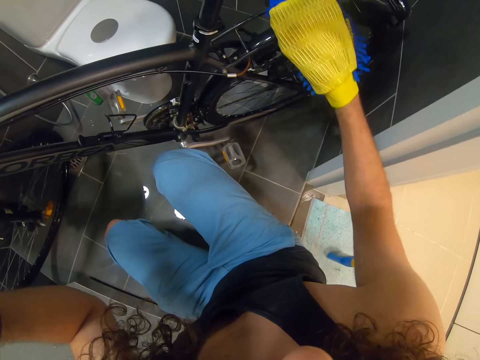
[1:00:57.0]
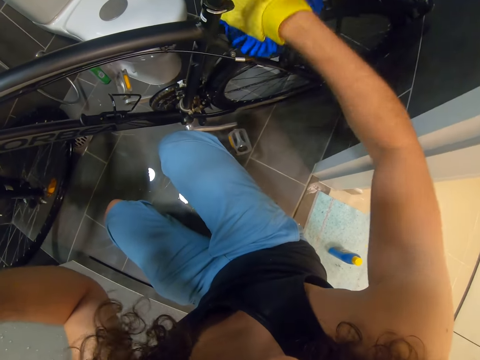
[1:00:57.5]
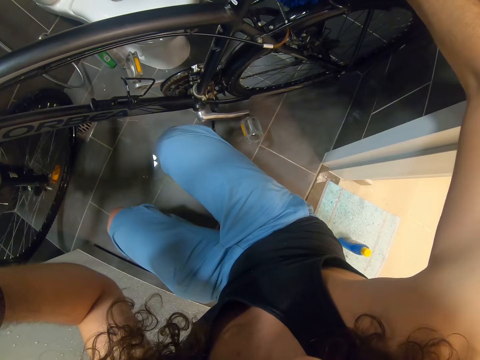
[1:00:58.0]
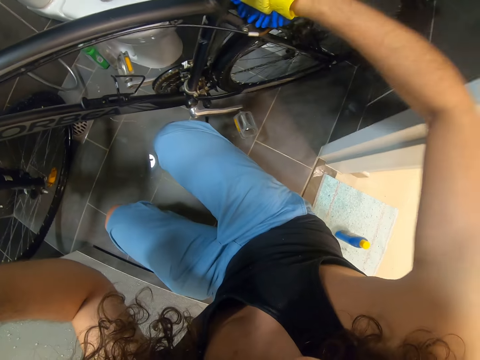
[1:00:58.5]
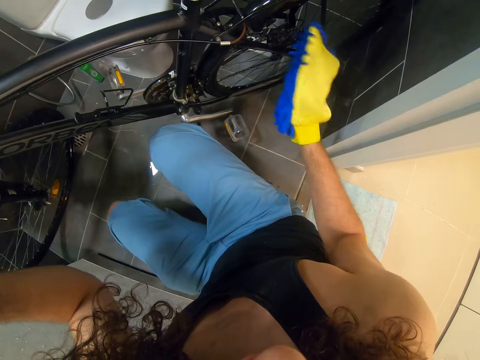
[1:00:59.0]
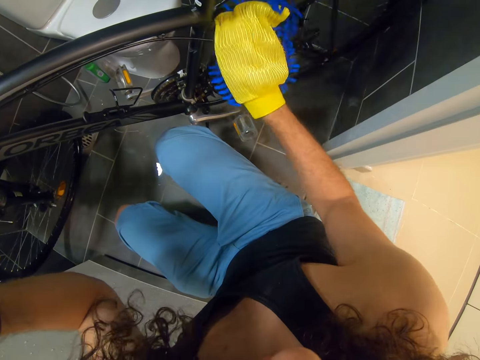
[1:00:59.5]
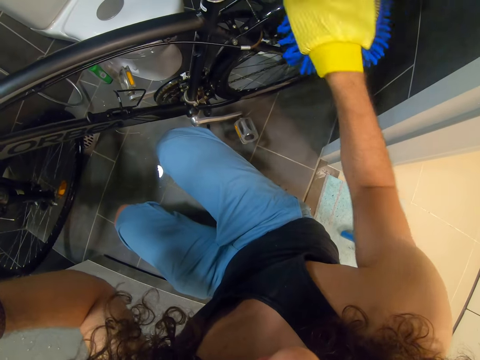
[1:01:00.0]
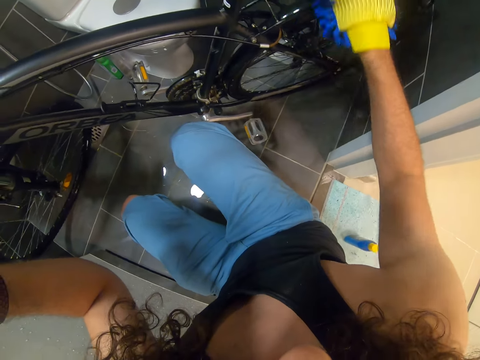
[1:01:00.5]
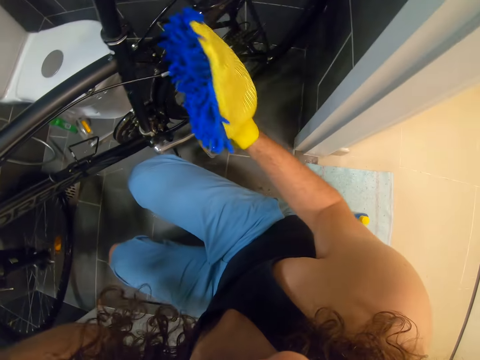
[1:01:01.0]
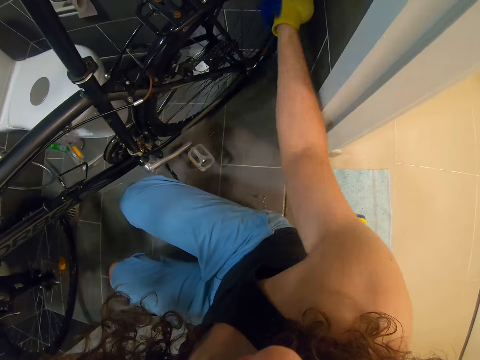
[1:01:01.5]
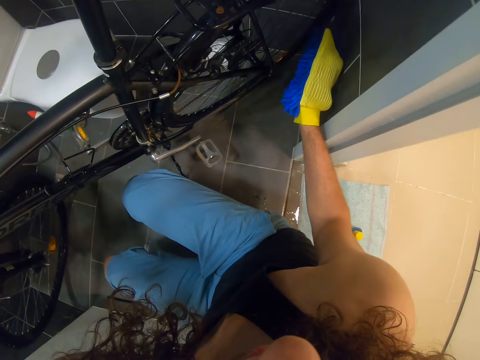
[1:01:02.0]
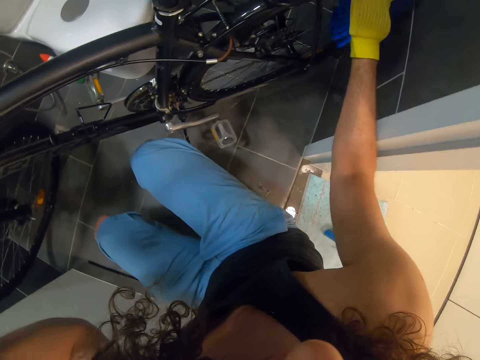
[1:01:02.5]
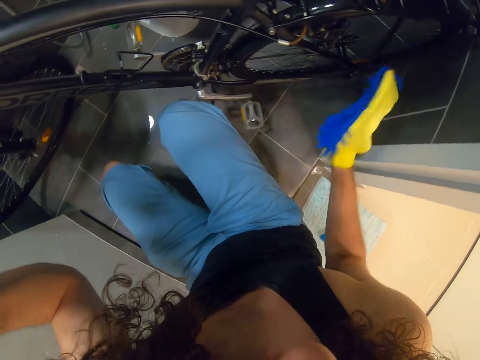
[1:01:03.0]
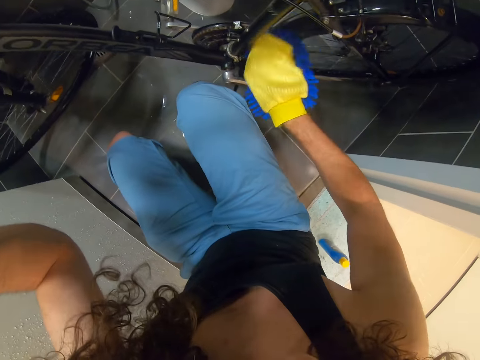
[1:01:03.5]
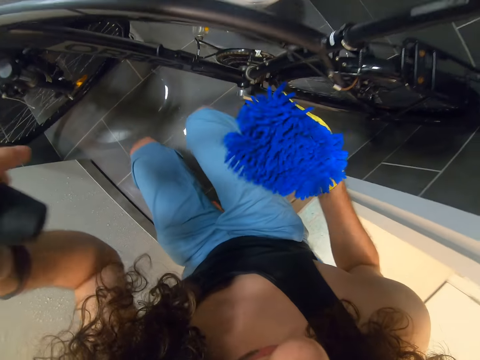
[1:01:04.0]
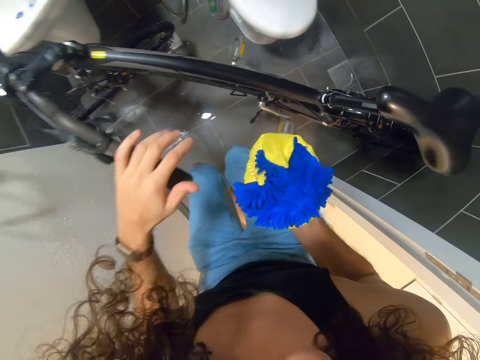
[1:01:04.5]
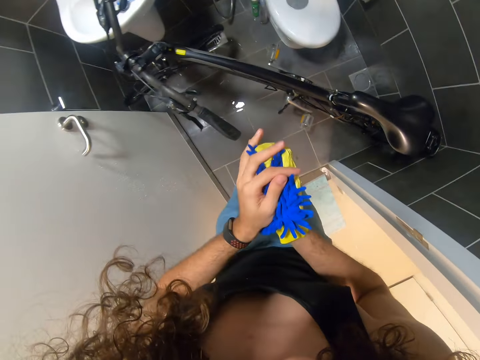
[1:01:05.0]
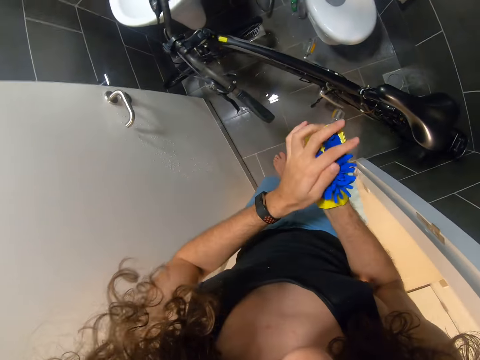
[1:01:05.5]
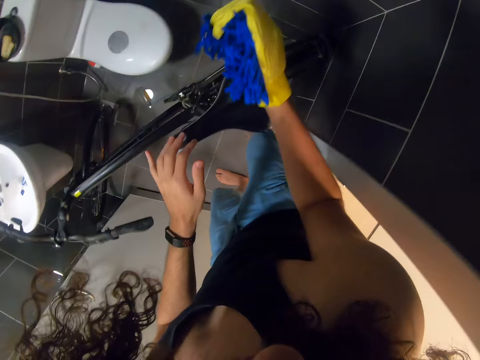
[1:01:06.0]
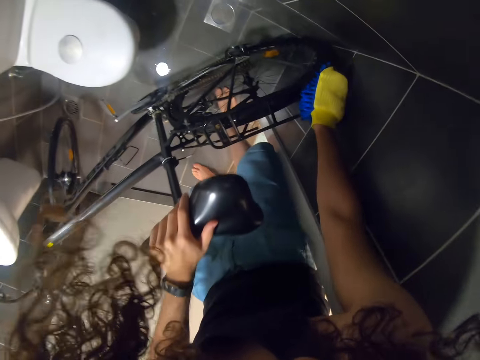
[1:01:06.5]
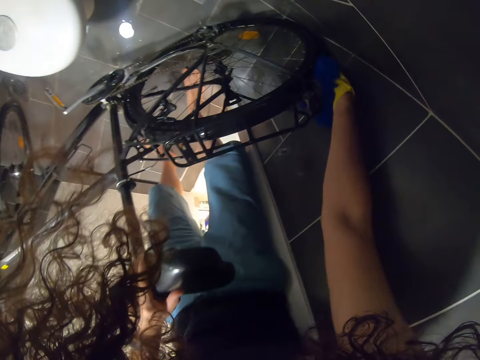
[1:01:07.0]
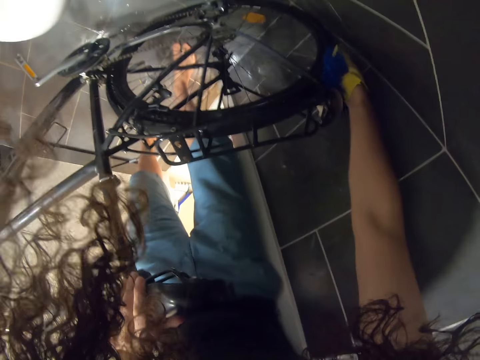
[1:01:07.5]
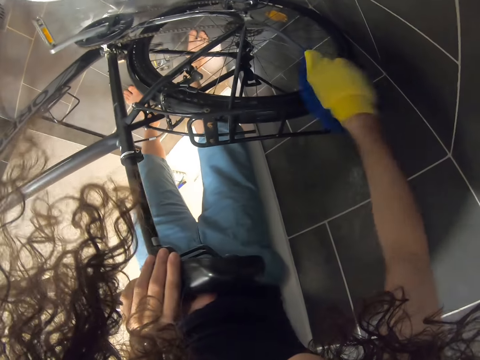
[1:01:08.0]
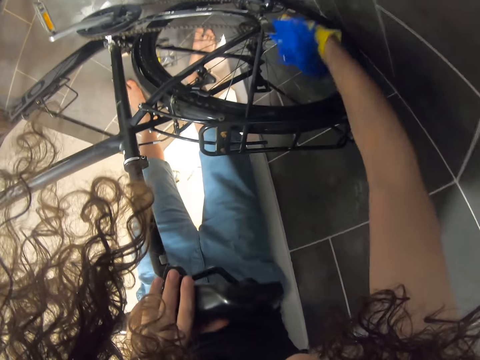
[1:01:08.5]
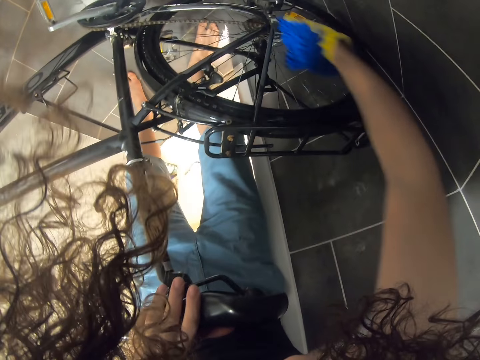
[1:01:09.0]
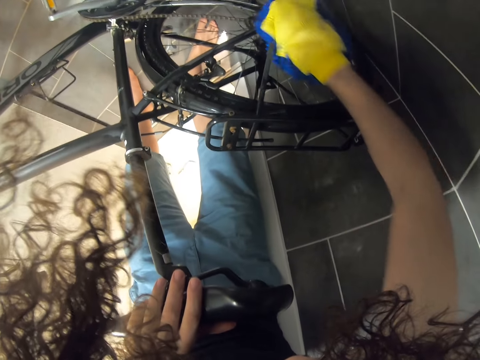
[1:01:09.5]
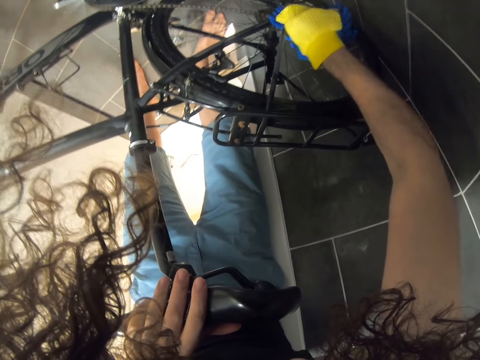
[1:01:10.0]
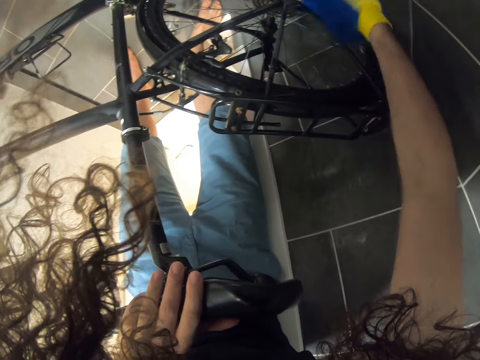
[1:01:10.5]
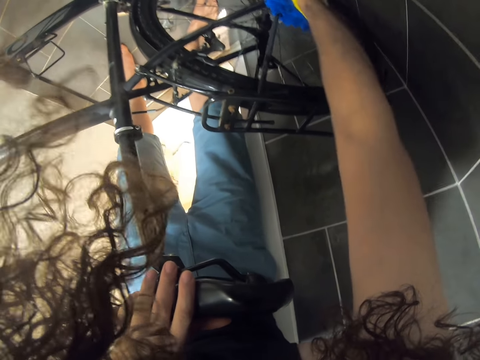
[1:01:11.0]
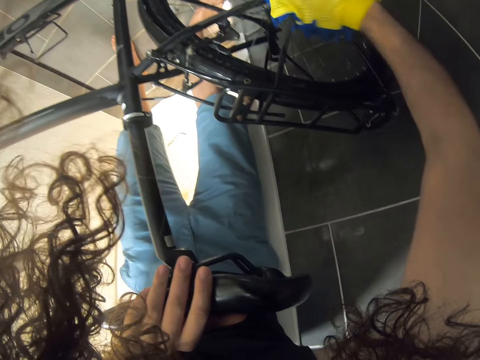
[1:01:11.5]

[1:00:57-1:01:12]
The camera wearer touches something. They wipe part of a bicycle.

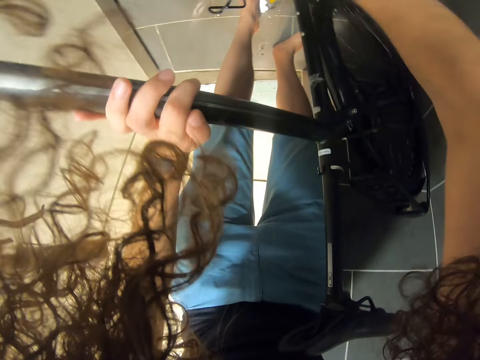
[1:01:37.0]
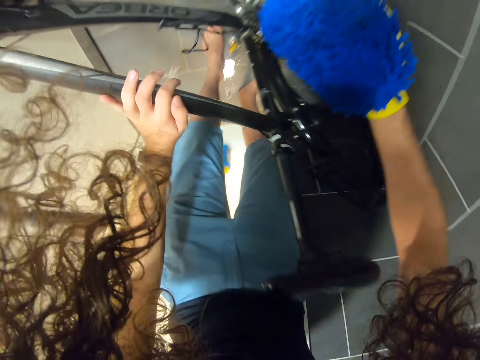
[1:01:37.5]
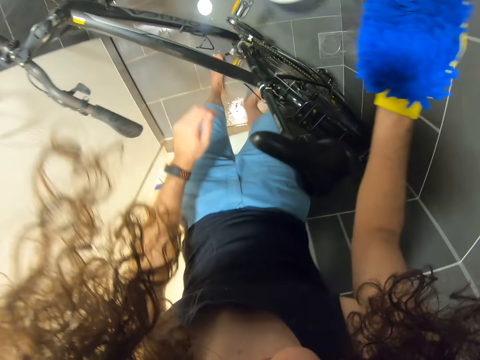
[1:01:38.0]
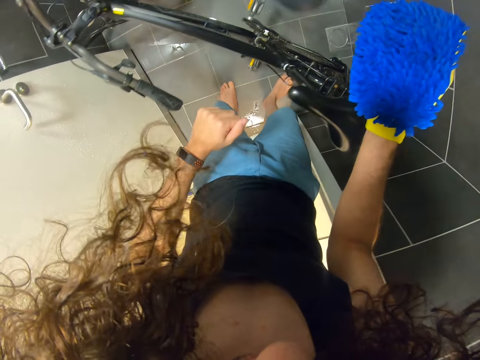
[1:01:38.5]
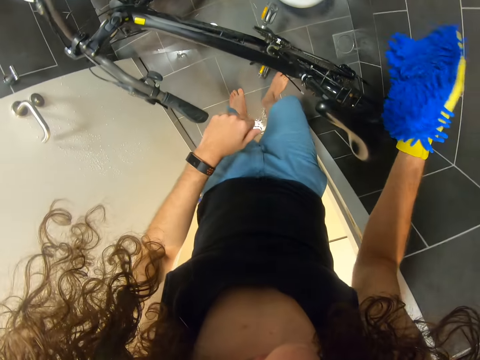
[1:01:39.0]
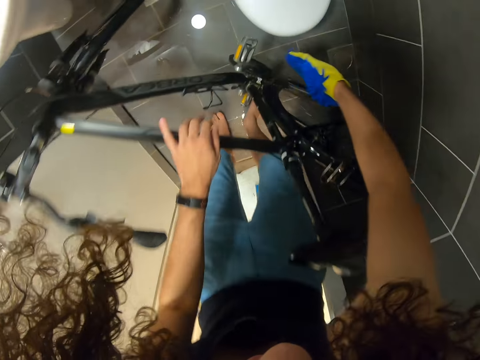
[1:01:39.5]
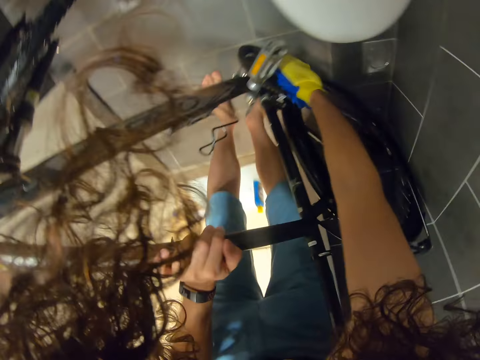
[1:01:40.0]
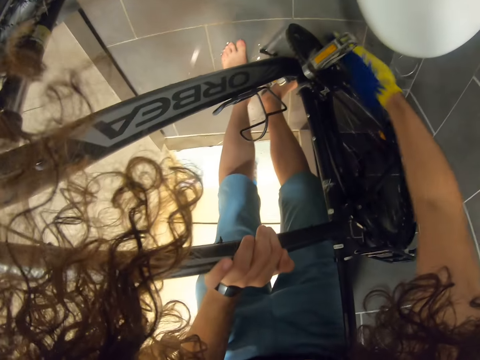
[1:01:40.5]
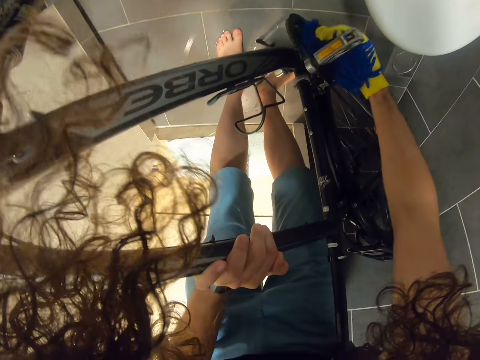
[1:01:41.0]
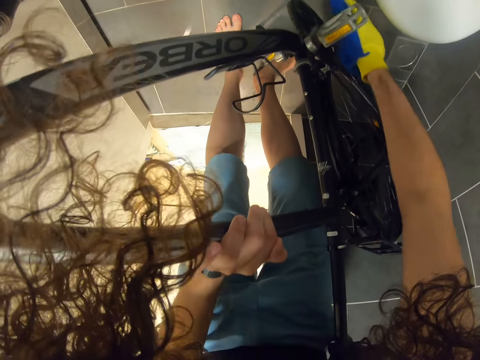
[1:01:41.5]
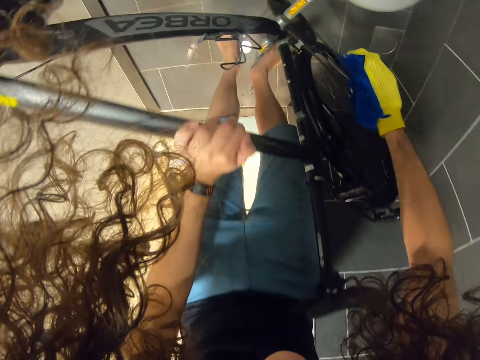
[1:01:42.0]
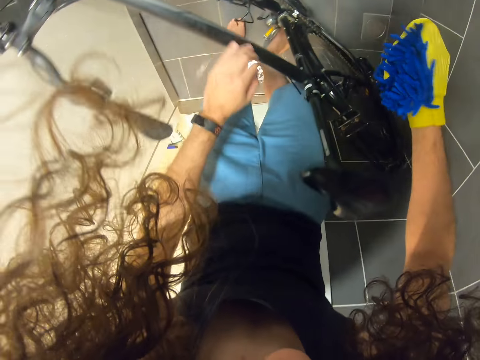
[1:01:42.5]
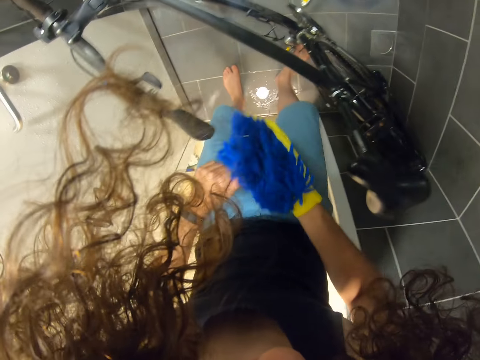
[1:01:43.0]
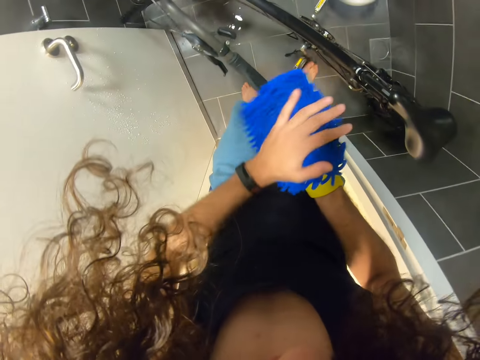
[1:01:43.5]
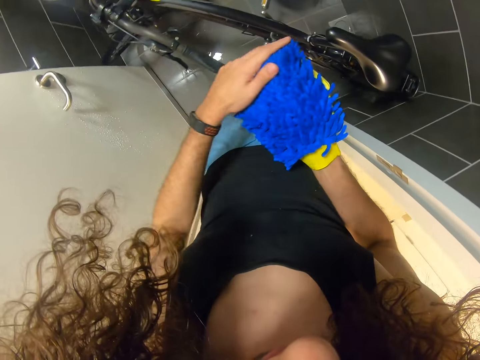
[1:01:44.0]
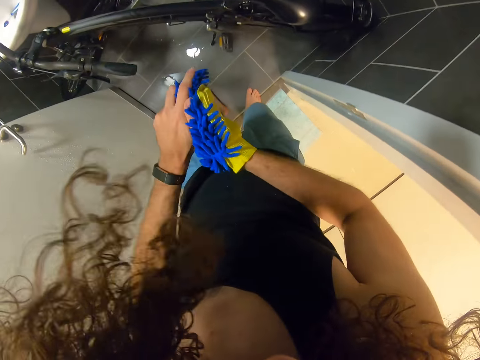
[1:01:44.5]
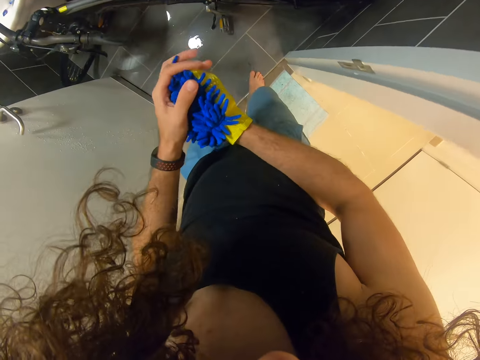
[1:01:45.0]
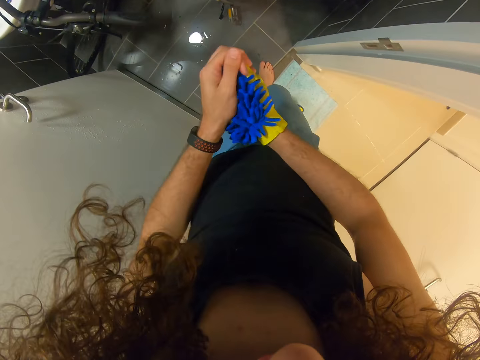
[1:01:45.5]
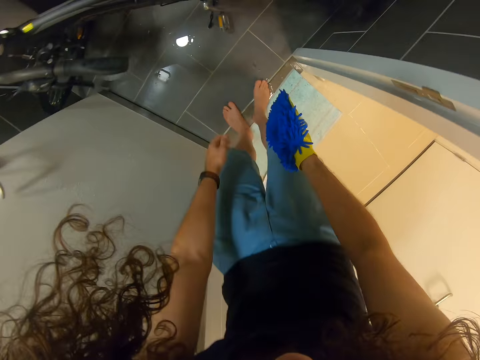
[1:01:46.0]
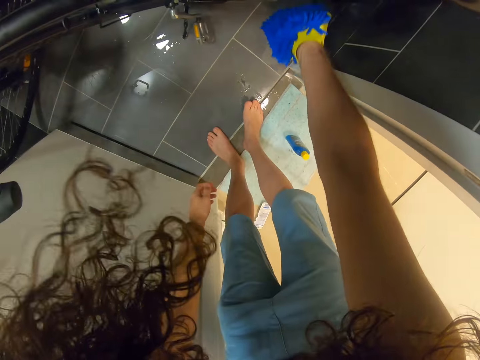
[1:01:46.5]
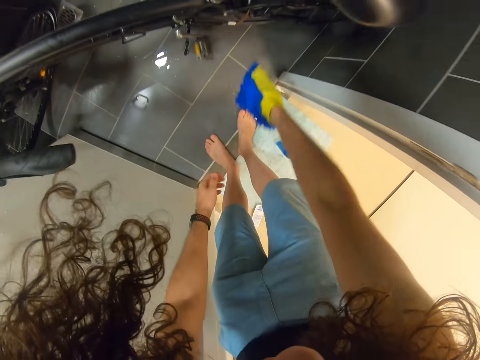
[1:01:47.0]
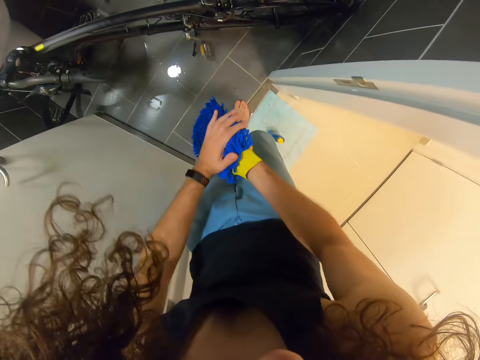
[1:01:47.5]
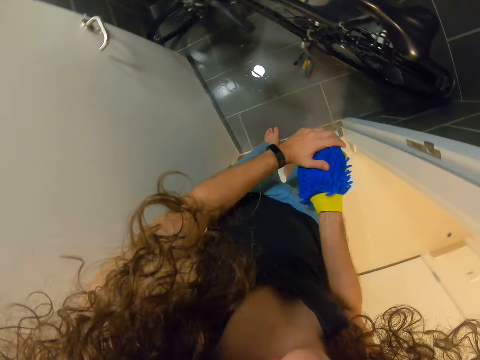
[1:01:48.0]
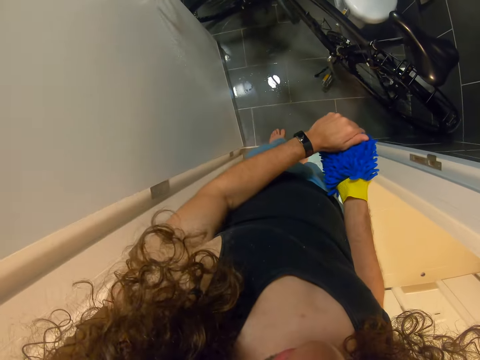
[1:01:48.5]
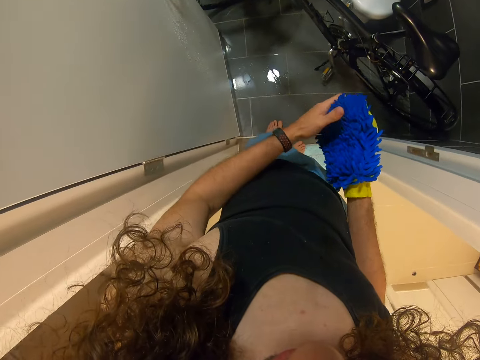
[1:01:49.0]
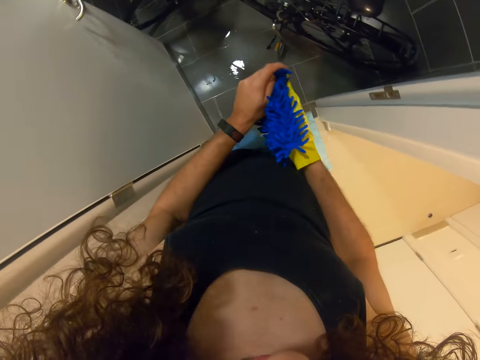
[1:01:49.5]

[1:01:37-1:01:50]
The camera wearer looks around. They wipe part of a bicycle. They touch something. They touch the bicycle. They touch something.
